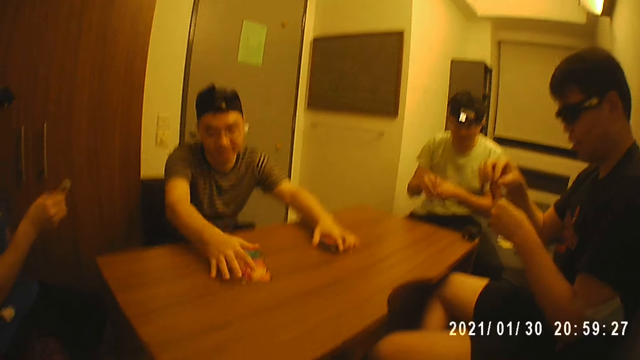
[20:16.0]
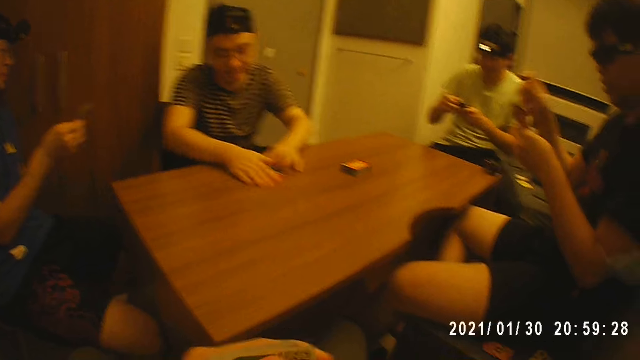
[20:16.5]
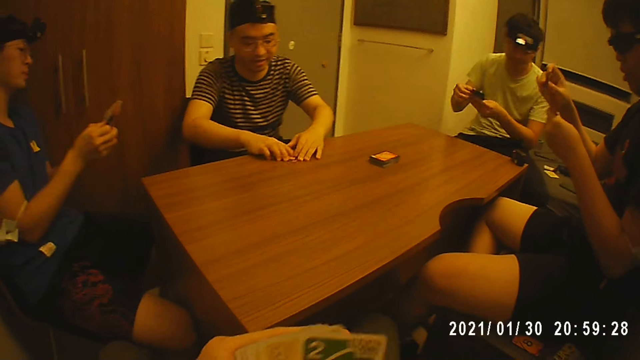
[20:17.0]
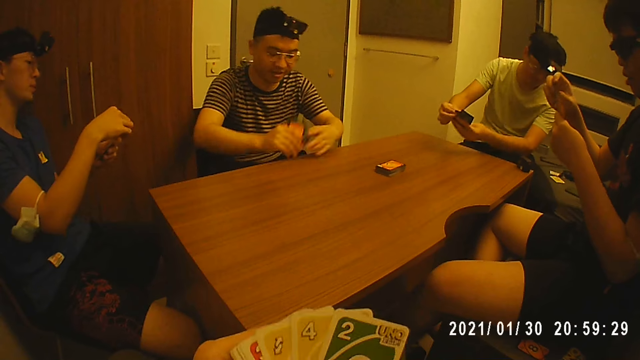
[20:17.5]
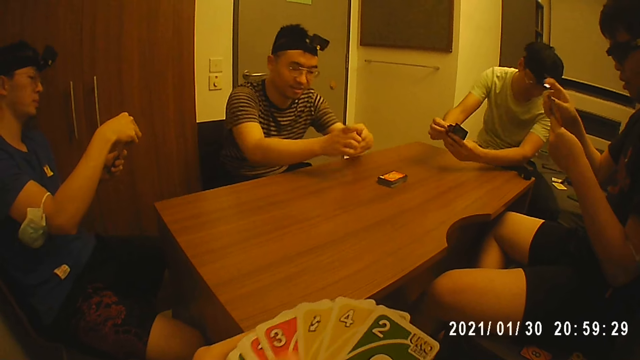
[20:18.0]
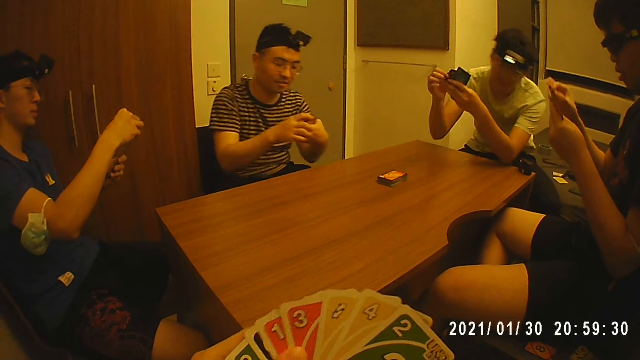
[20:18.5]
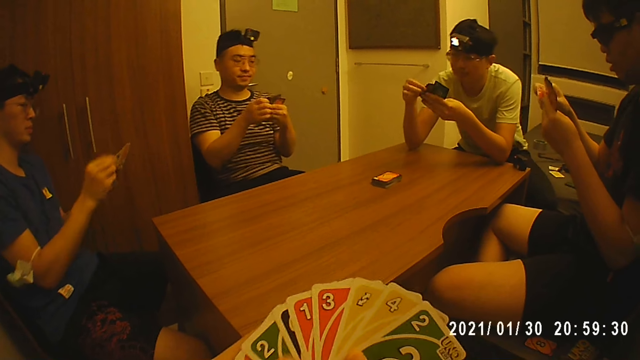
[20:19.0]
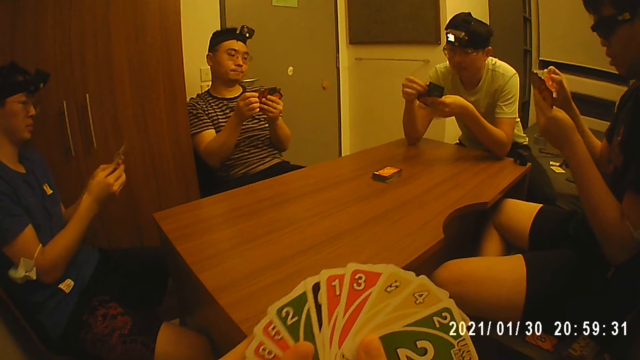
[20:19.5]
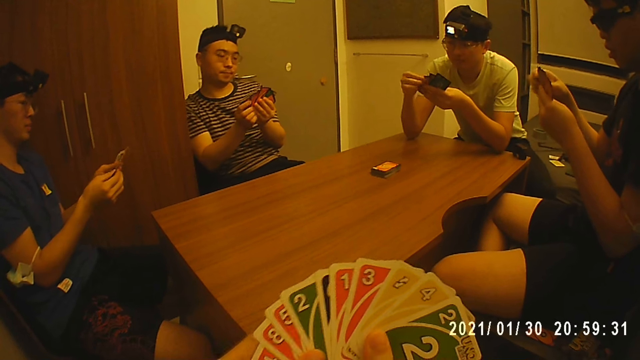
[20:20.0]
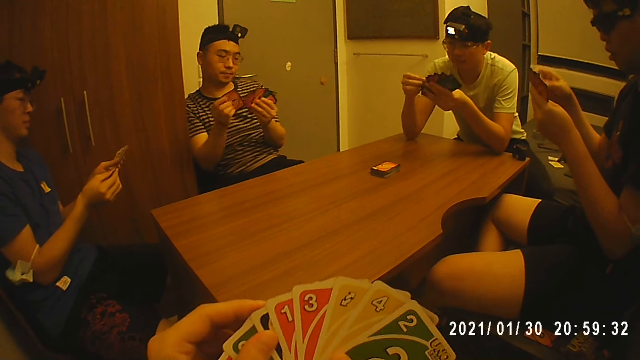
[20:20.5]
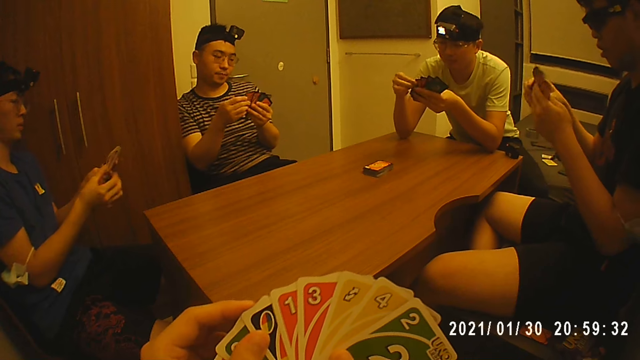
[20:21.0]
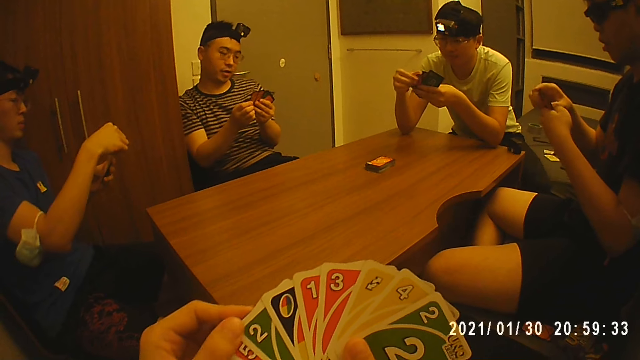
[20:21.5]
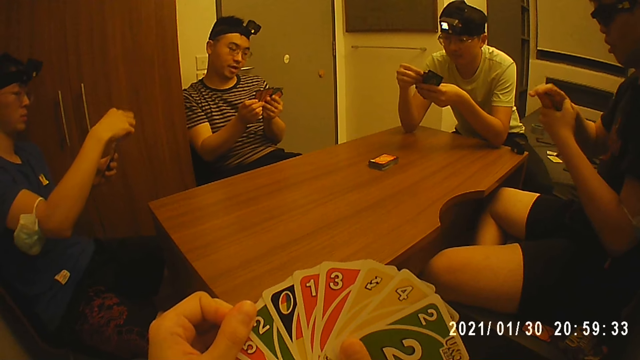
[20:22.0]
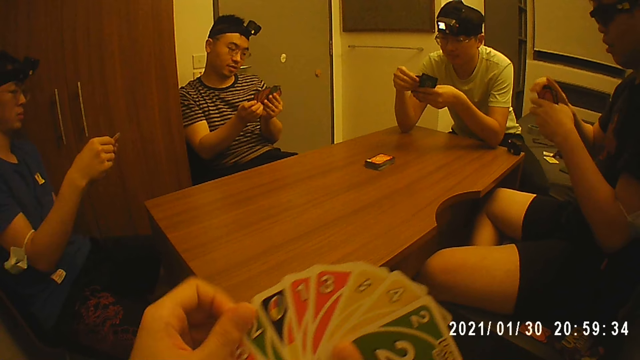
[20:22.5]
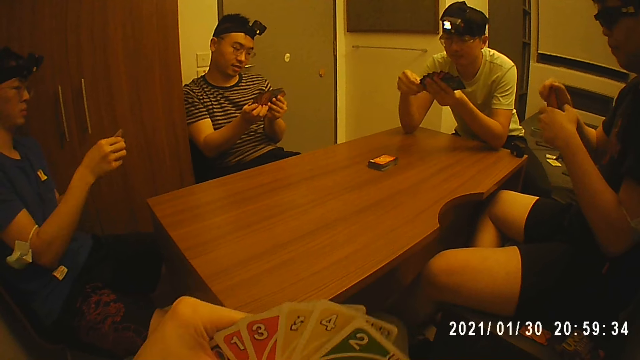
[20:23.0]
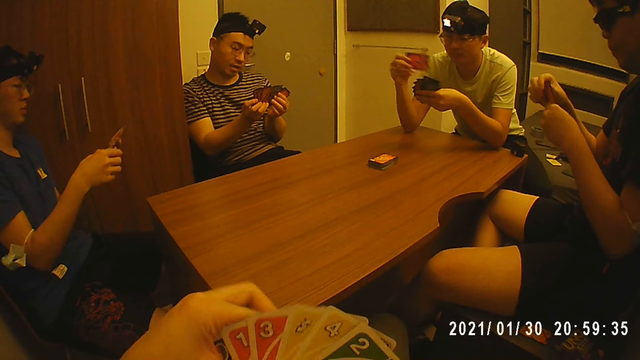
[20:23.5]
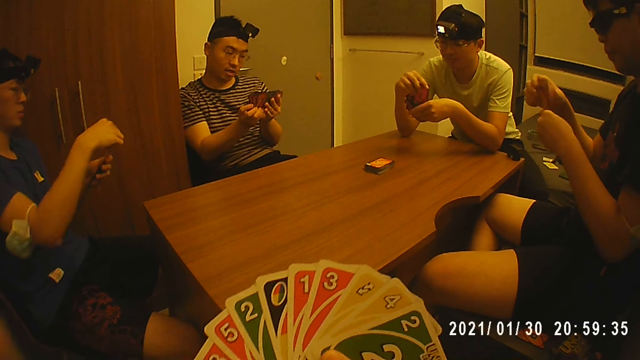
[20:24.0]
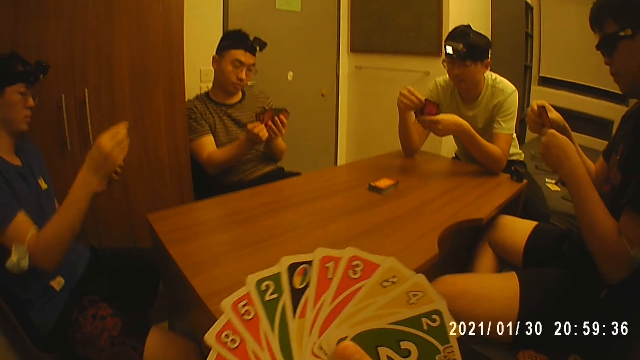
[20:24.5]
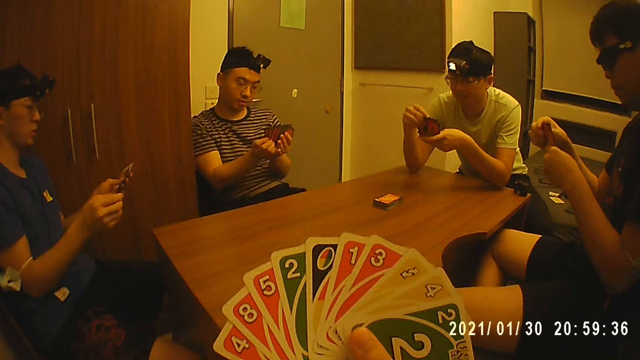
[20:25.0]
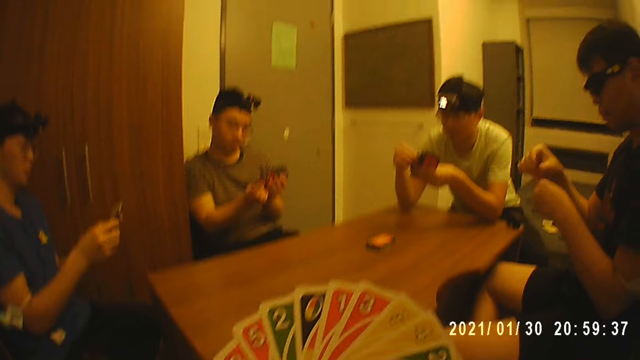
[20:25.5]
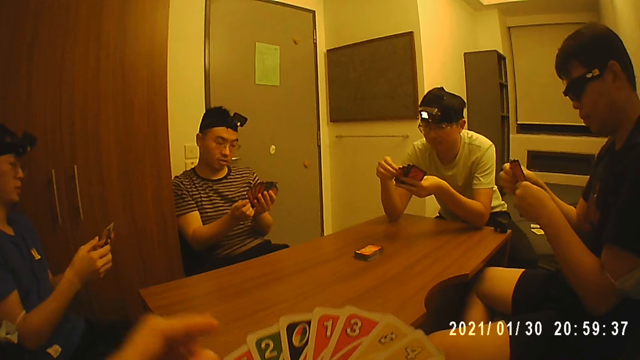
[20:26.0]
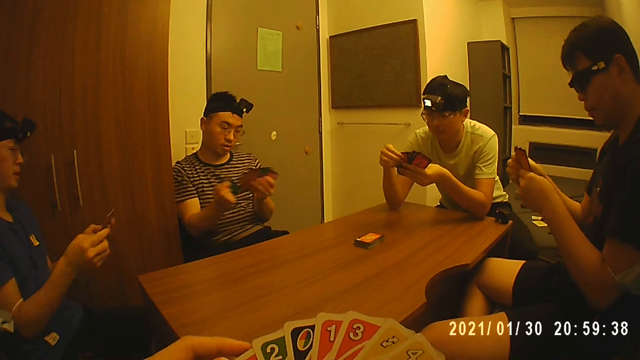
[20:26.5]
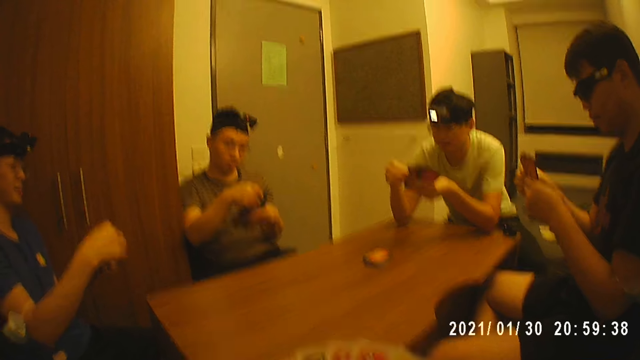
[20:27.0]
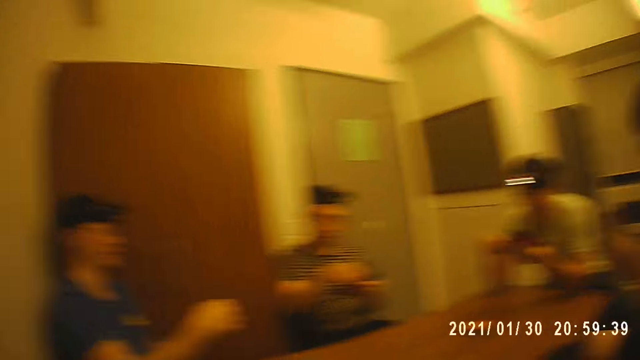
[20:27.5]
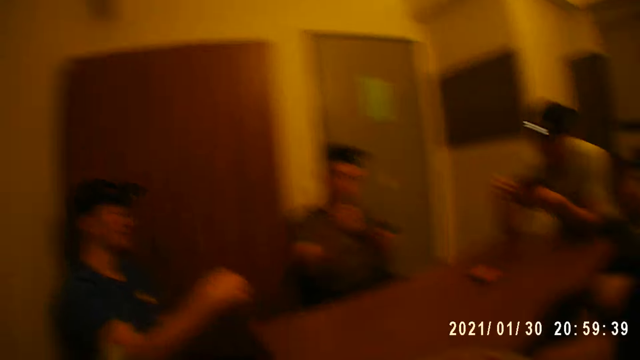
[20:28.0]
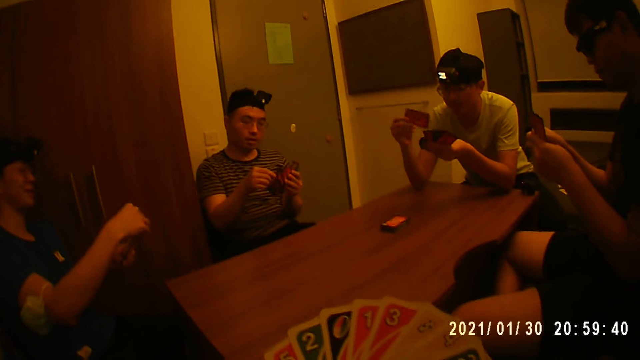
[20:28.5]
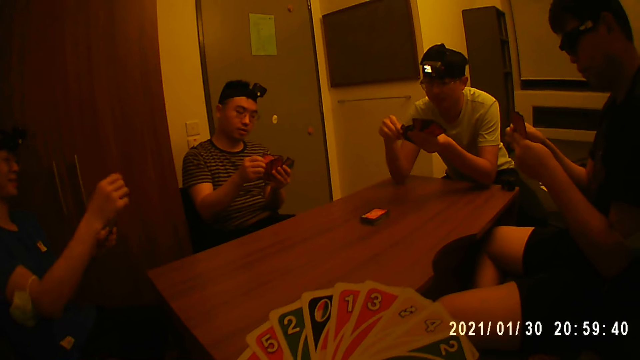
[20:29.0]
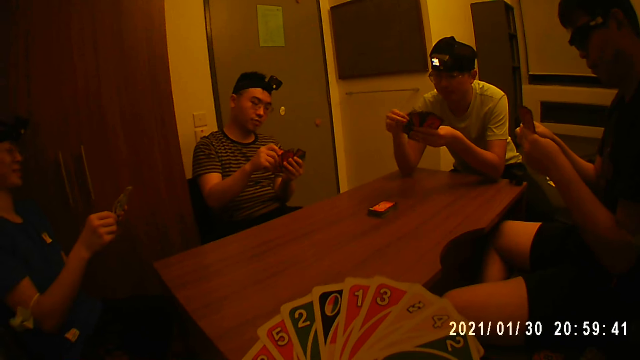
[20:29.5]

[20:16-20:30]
A man holds the cards with his left hand, drops the cards in his left hand on the table, and picks the cards from the table with both hands. The camera wearer shuffles the cards with his hands. He holds the cards. Another man shuffles the cards with his hands. The first man shuffles the cards with his hands. A third man shuffles the cards with his hands. The camera wearer arranges the cards. He raises the left hand. He looks at the cards. He holds the cards with the left hand. He looks around.

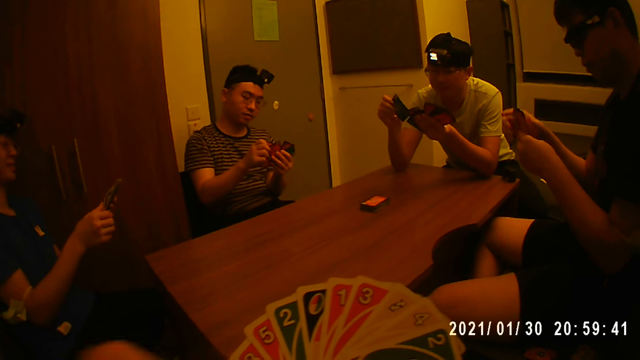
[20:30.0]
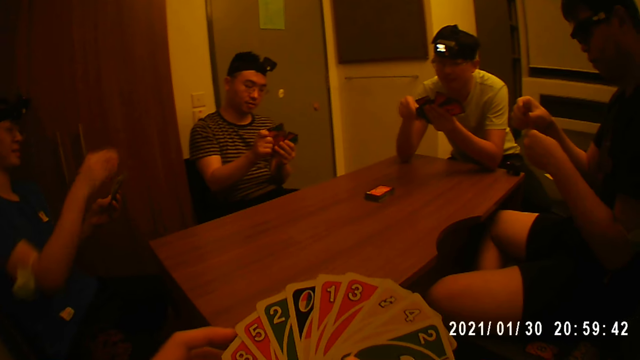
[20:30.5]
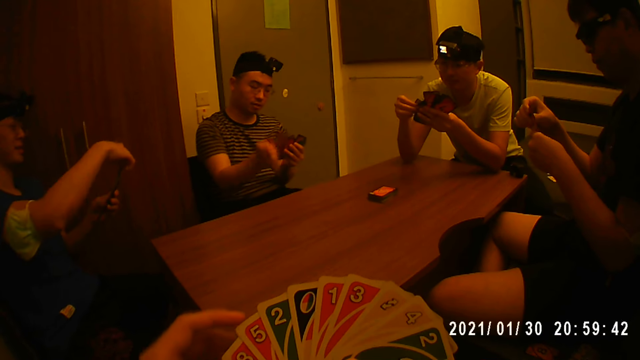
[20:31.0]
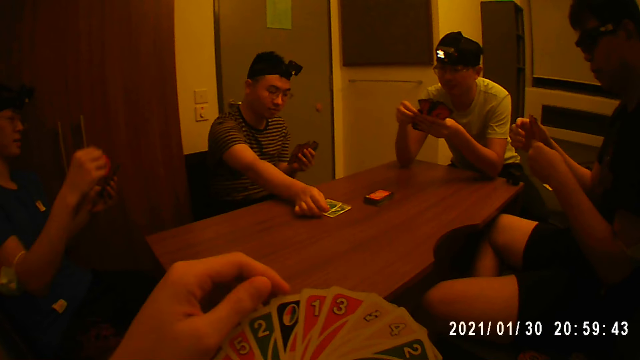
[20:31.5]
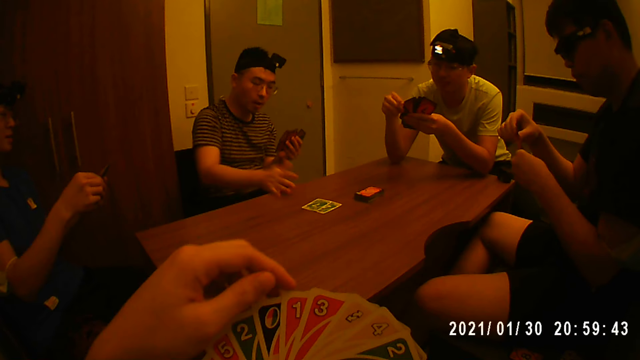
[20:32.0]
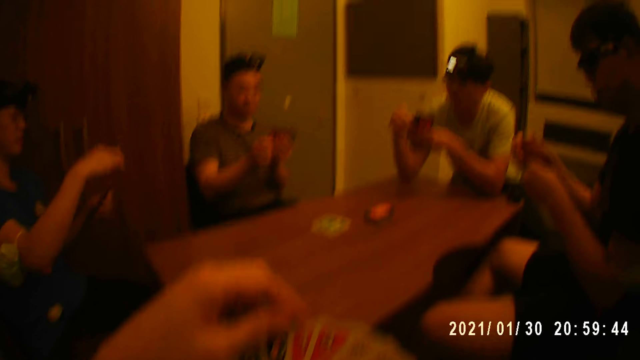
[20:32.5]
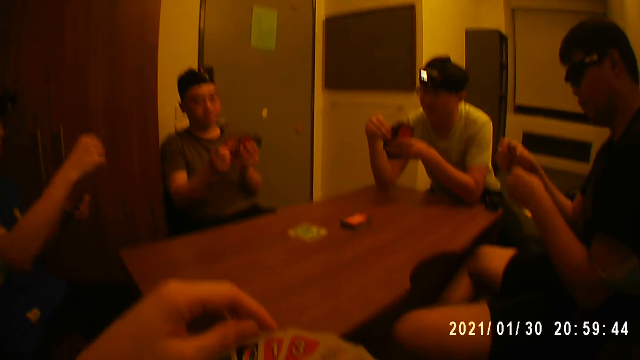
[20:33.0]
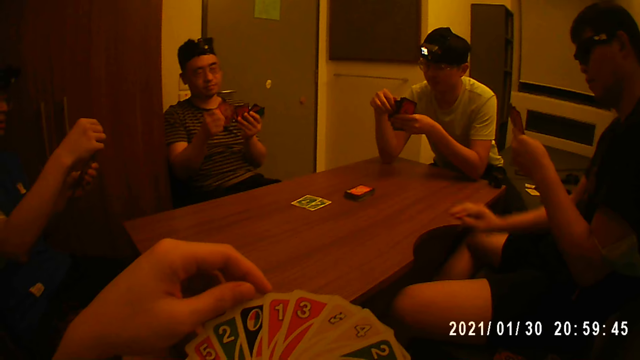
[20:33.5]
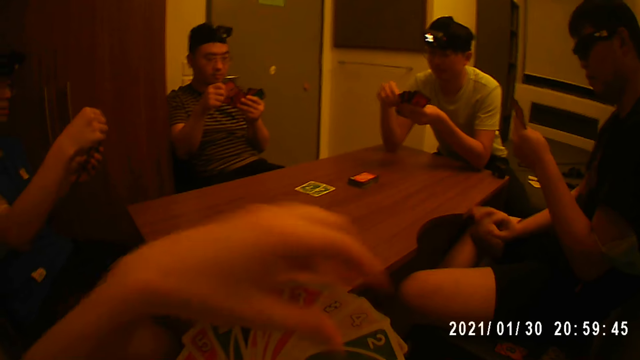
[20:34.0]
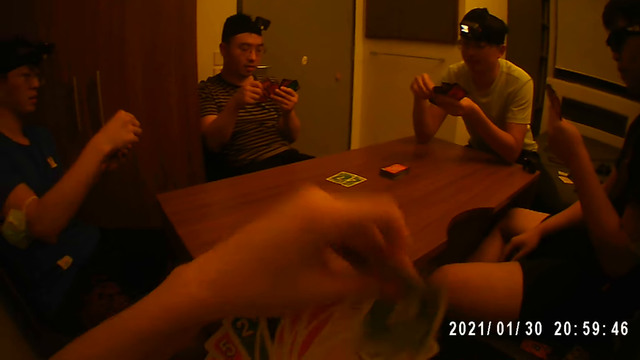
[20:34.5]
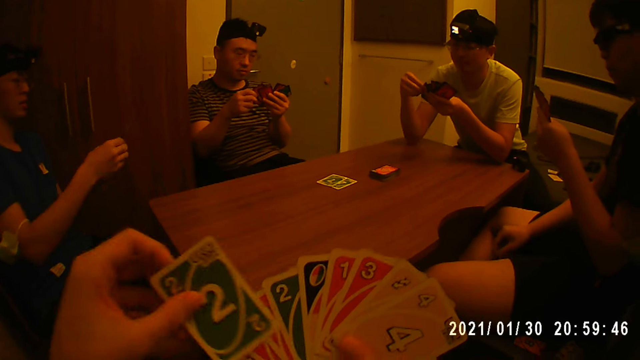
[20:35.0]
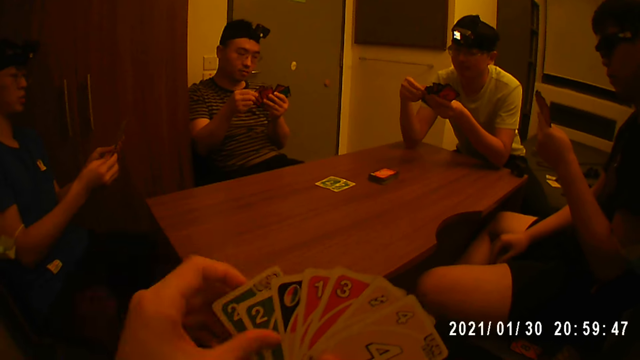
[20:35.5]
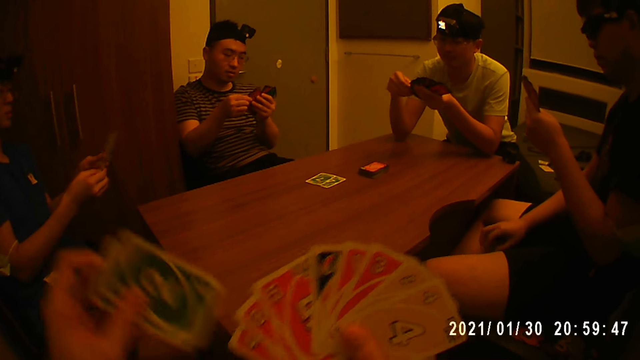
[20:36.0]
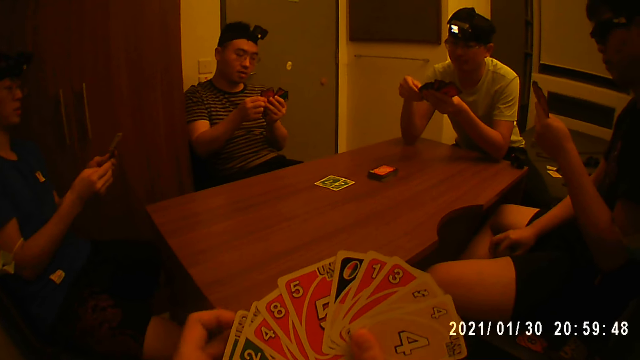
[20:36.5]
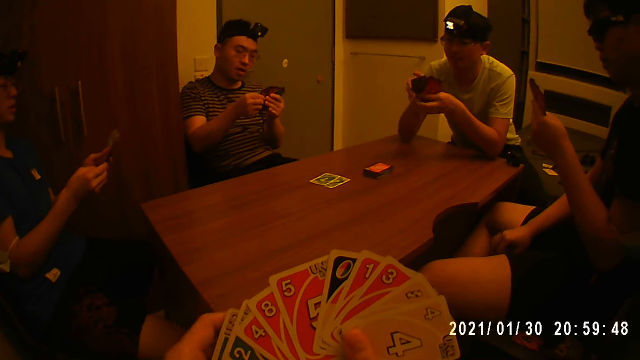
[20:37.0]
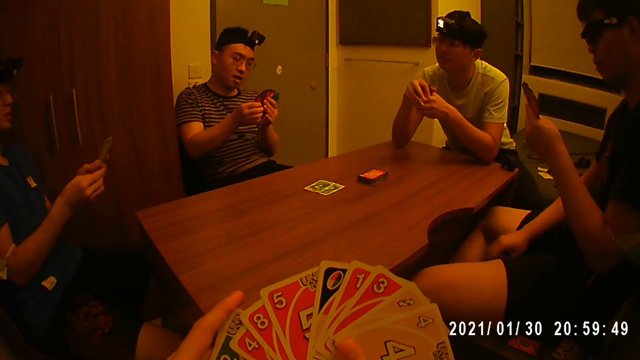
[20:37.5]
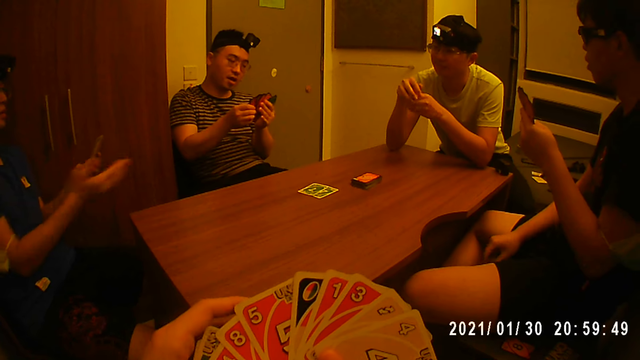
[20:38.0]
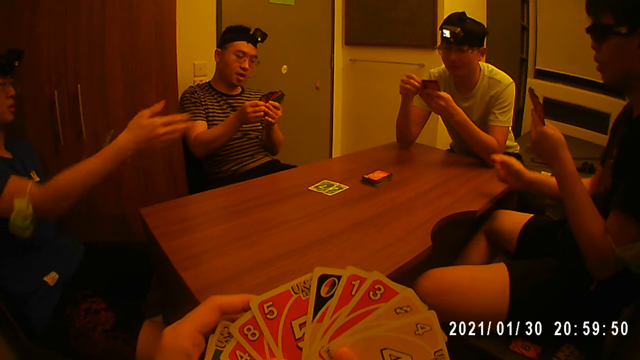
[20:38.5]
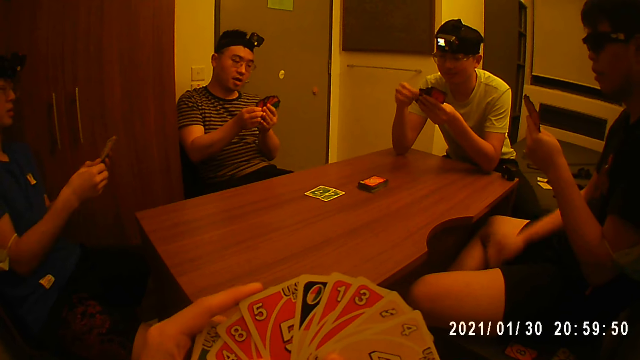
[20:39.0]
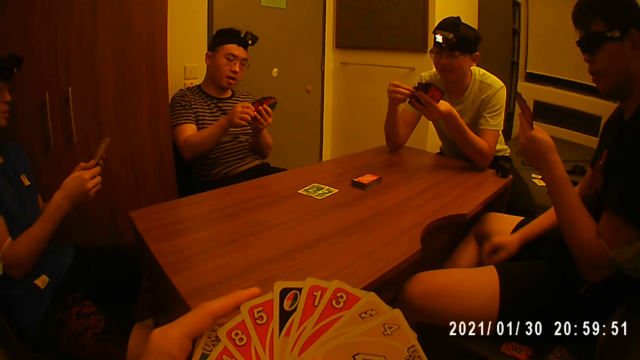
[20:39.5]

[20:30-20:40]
The camera wearer holds the cards. A man drops a card in his right hand on the table. Another man holds the cards with his left hand and touches the table with his right hand. The camera wearer picks the cards with the left hand and puts the cards together. A third man points at a fourth man with his right hand.
